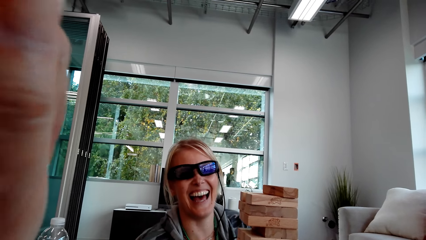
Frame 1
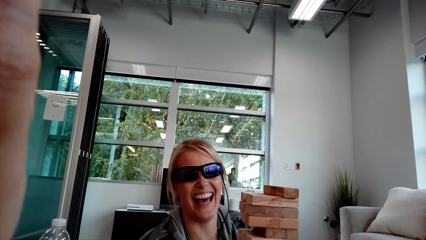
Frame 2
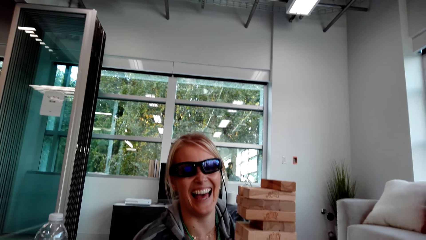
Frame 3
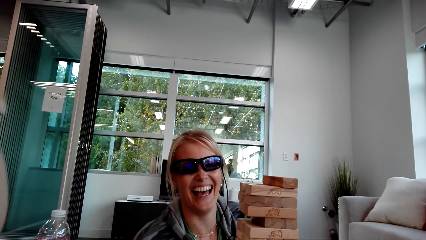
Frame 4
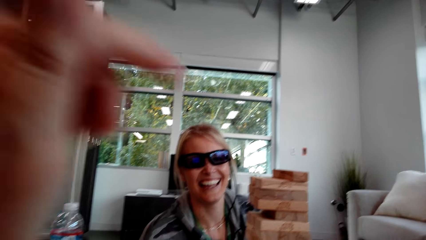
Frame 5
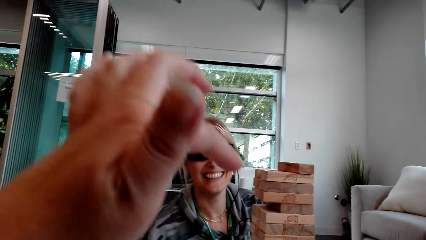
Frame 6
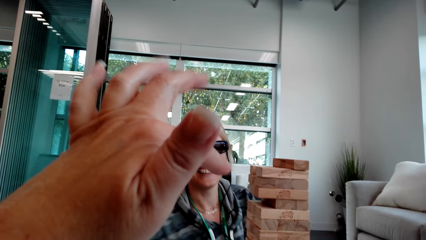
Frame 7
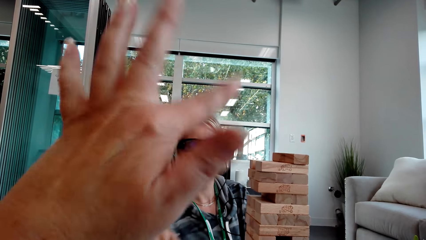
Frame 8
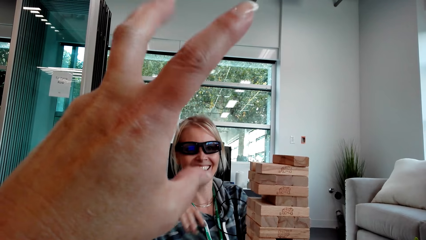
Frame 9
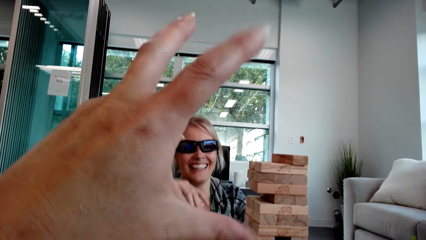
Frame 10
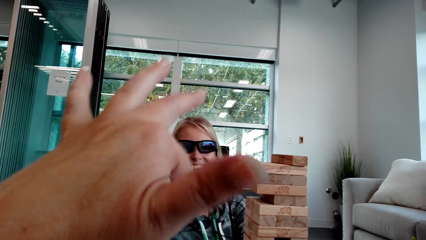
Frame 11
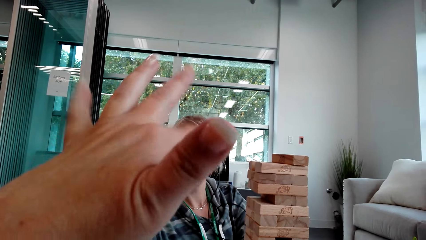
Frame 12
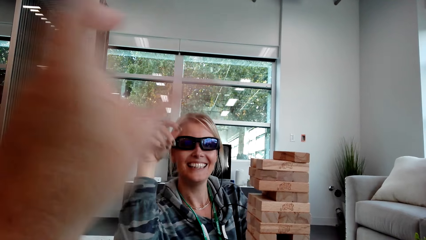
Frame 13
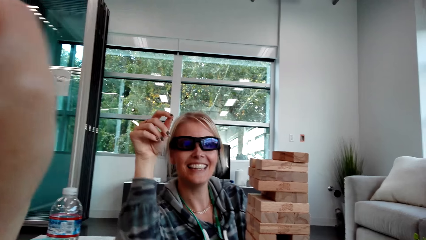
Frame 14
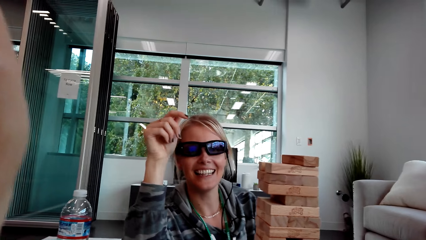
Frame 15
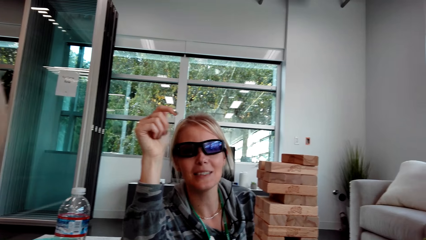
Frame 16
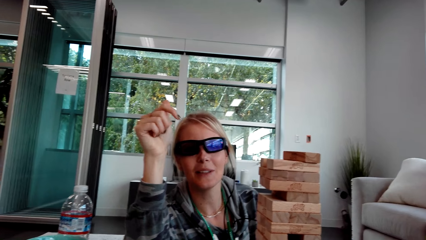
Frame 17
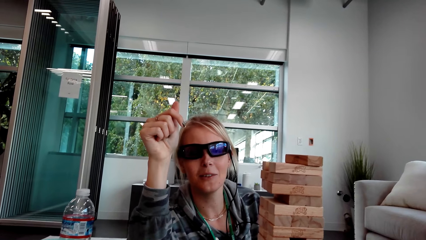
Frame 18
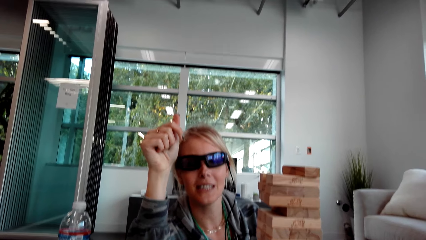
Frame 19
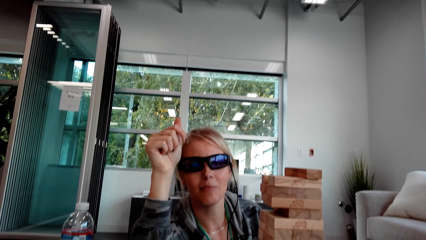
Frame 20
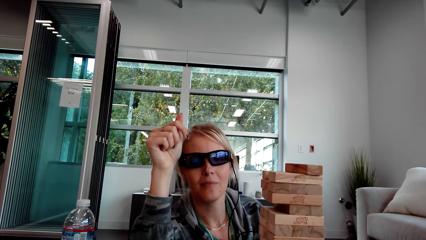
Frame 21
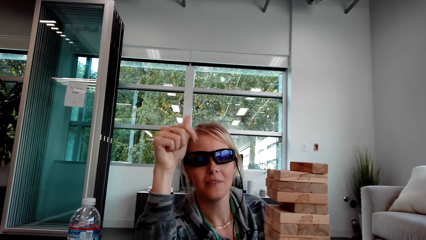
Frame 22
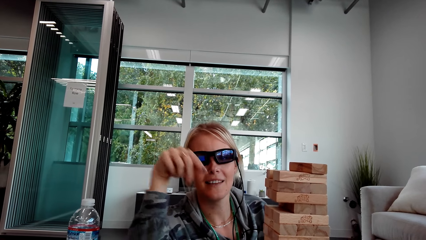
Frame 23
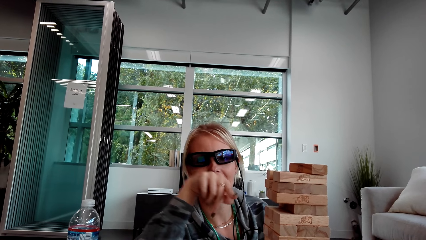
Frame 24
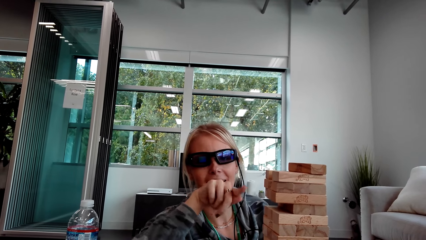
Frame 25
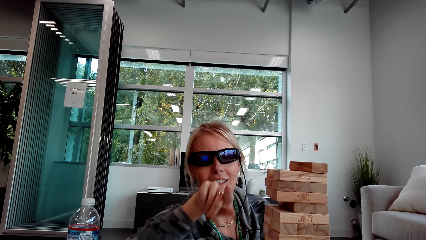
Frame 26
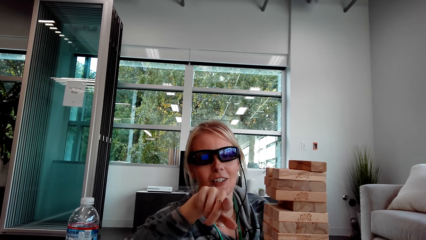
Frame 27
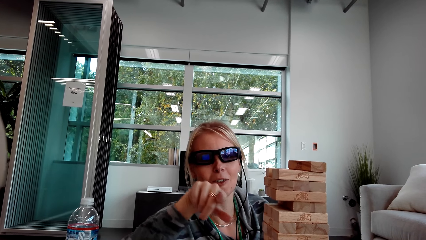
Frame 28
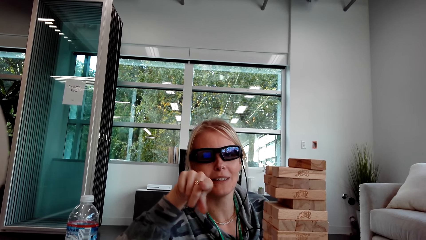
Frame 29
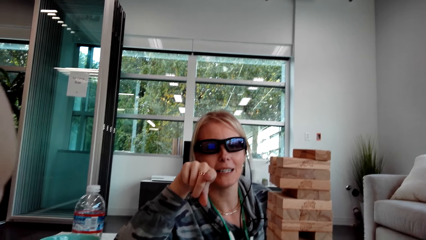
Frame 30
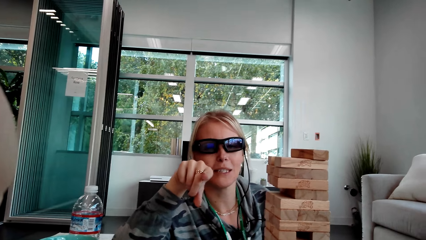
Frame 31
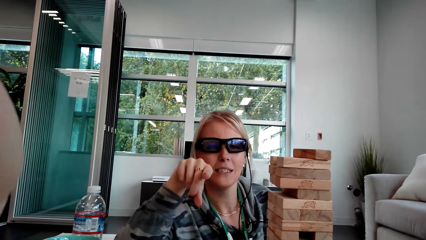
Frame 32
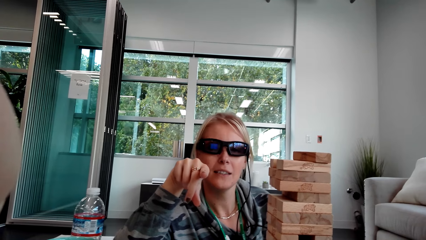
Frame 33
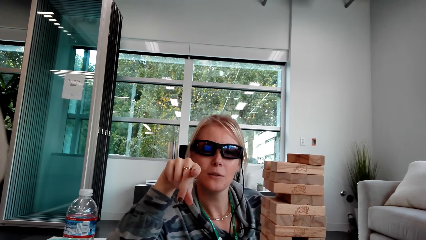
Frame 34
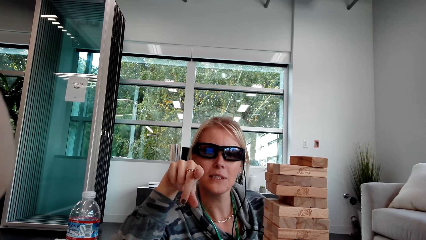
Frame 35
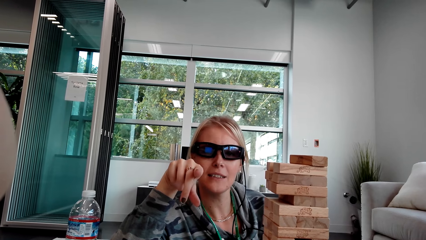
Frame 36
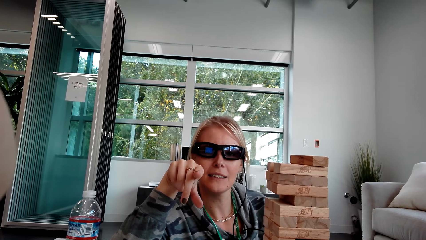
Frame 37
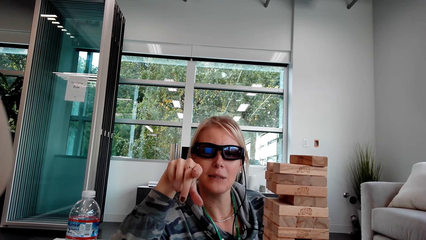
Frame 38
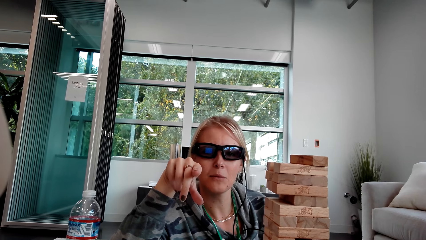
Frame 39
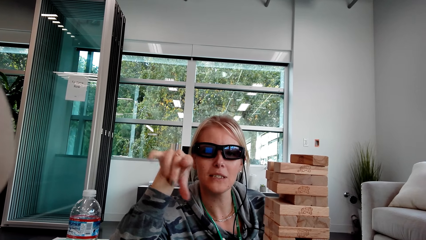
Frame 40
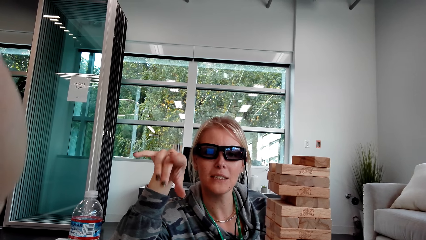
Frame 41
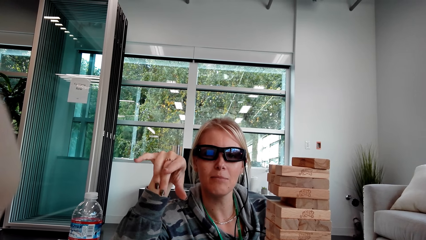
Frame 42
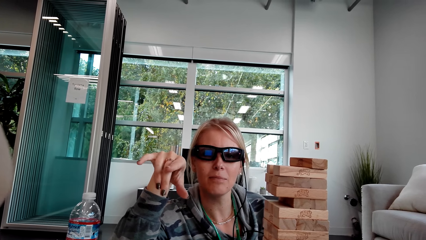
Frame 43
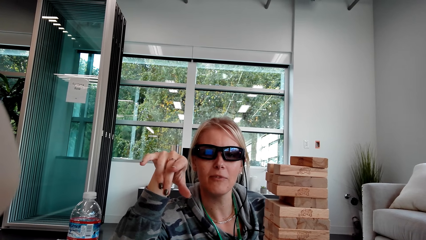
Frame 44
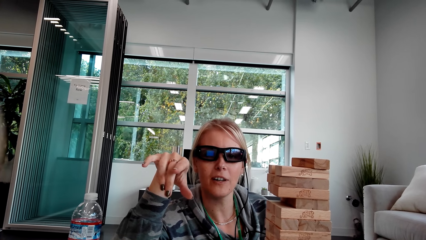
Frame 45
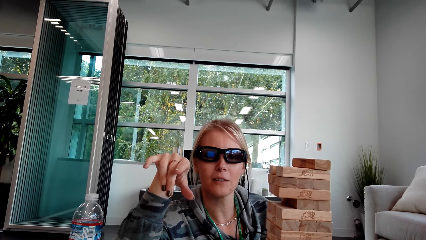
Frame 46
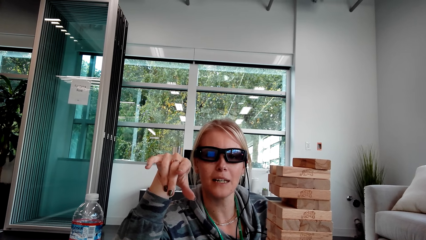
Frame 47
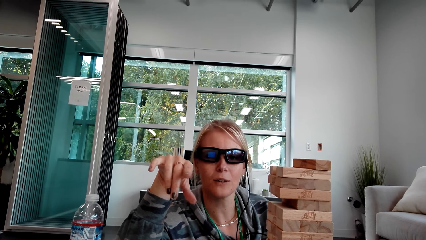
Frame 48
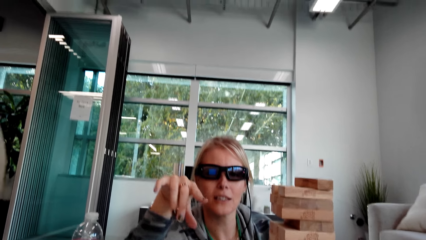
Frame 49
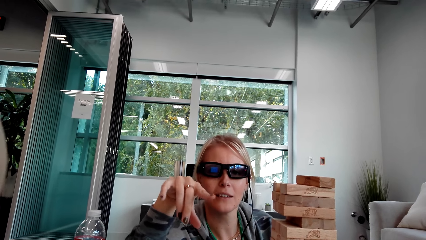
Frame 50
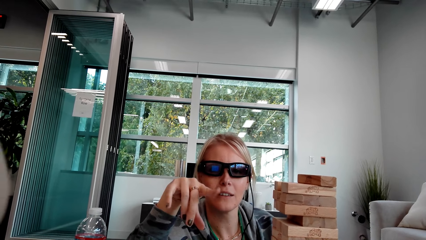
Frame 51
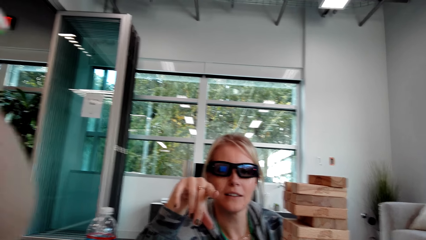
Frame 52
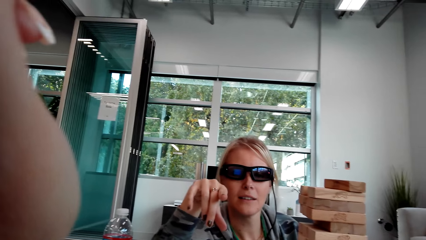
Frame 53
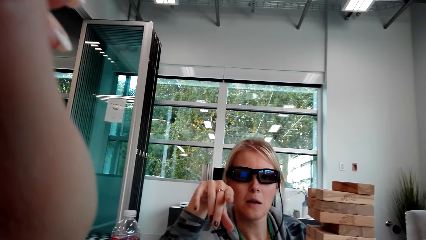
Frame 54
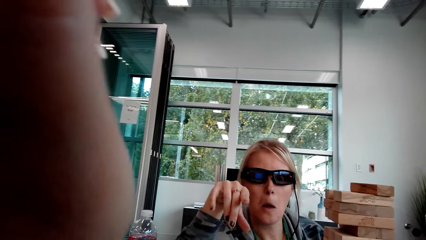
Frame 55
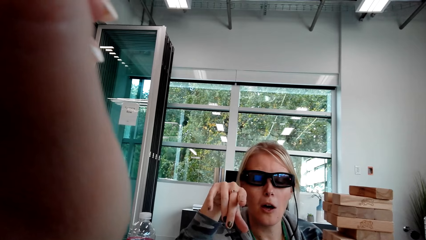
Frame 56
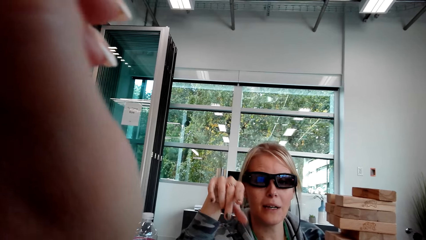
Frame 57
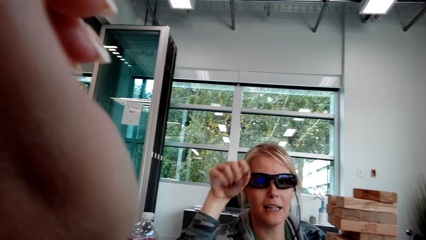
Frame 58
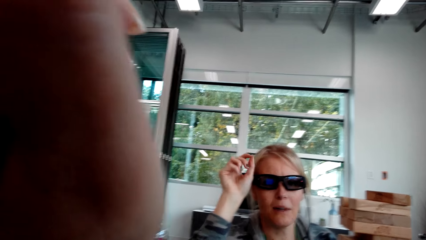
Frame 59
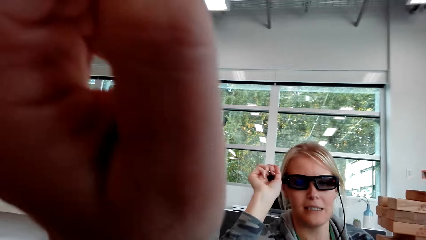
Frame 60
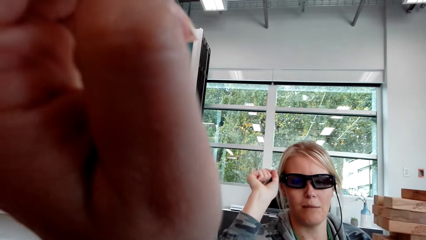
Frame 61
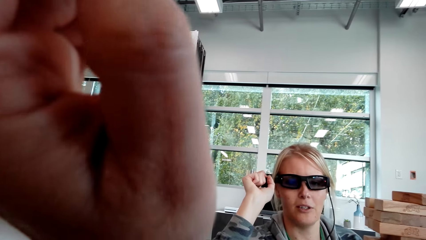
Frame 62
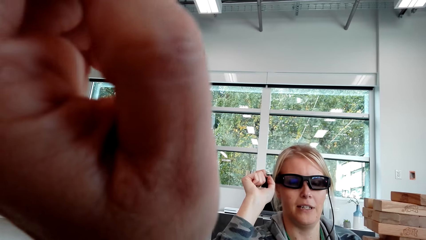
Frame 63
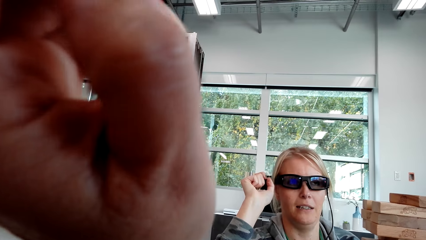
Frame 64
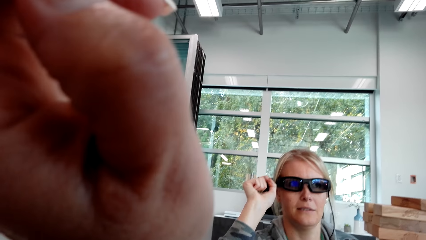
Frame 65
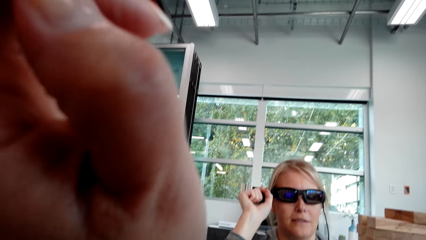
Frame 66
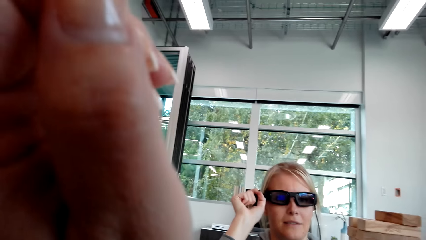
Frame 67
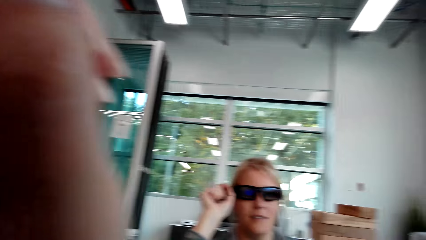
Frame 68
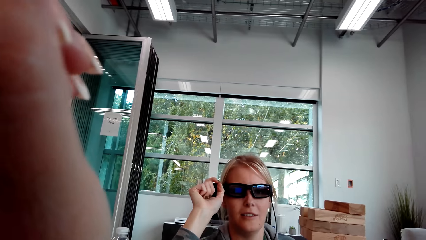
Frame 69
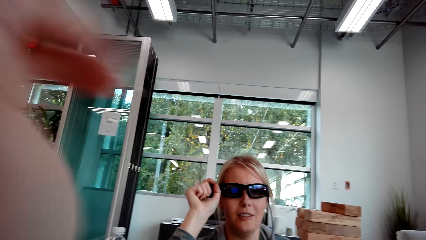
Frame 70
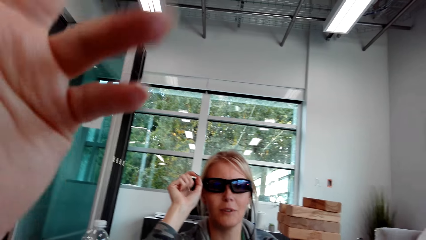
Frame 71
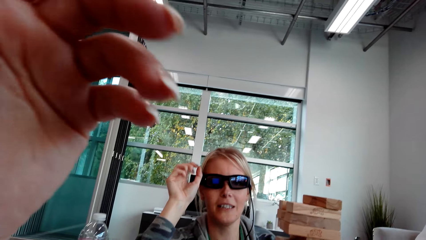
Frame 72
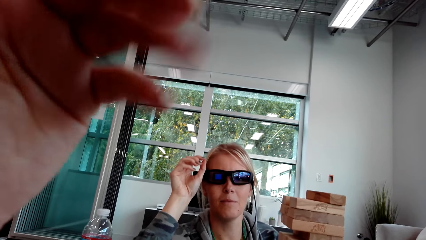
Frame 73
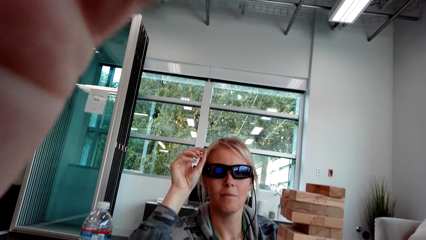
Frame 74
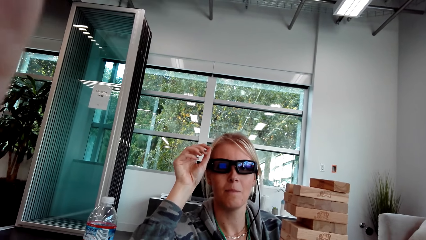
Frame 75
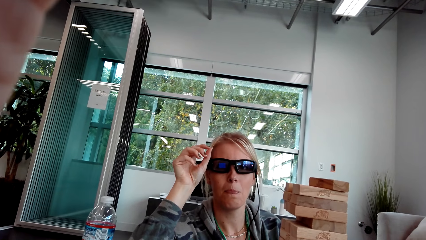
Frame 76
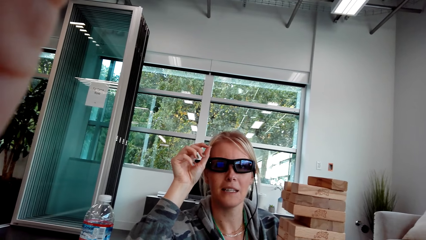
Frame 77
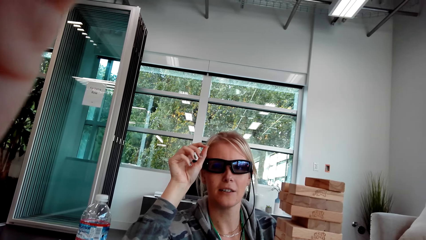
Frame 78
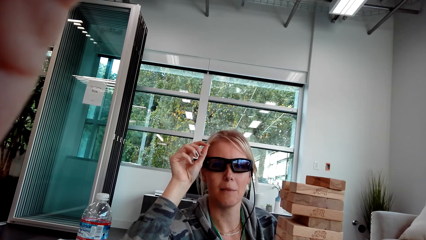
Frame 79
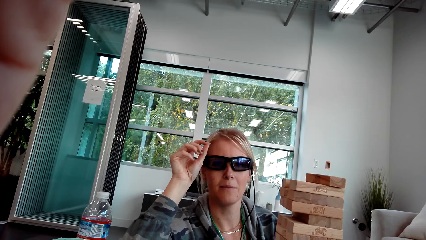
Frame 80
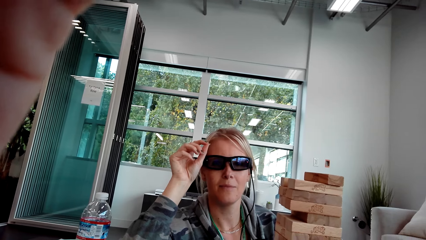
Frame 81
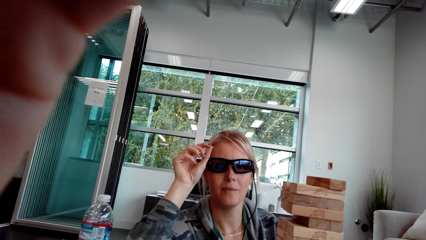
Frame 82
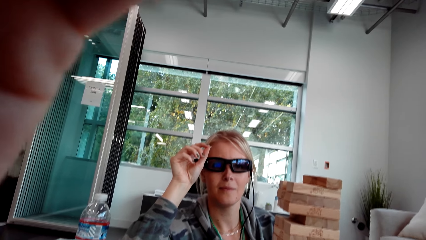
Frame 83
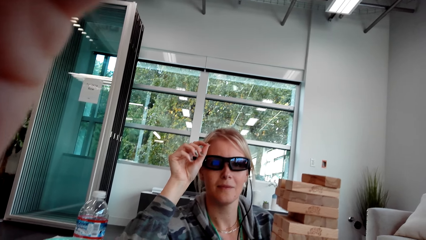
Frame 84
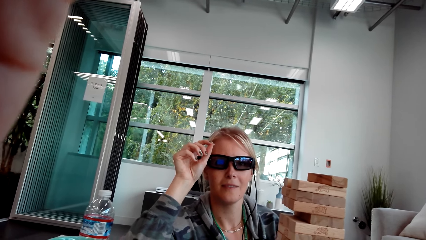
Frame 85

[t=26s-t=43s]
A woman laughs. The camera wearer moves the hand. The woman talks. The woman moves the hand. The camera wearer moves the hand.
